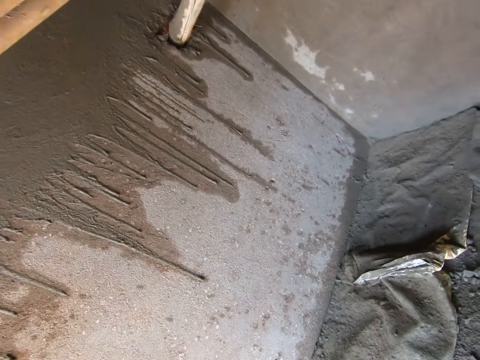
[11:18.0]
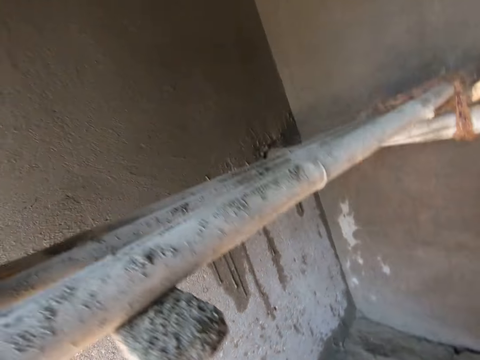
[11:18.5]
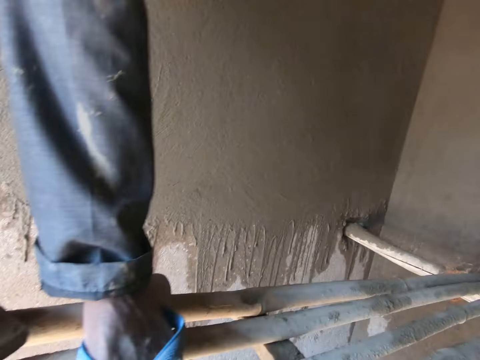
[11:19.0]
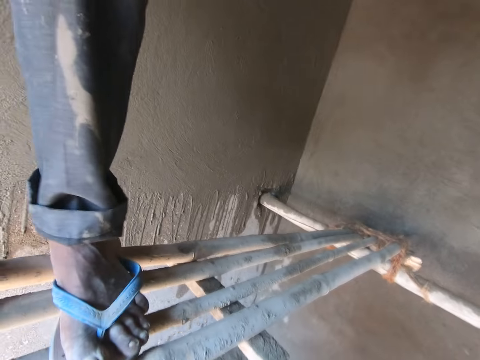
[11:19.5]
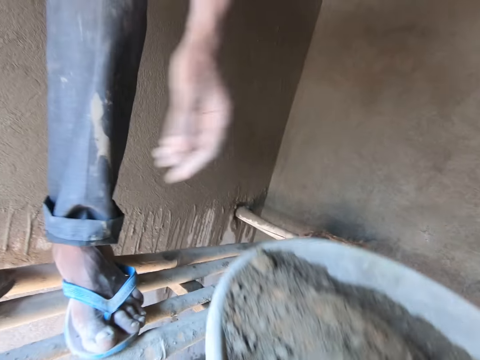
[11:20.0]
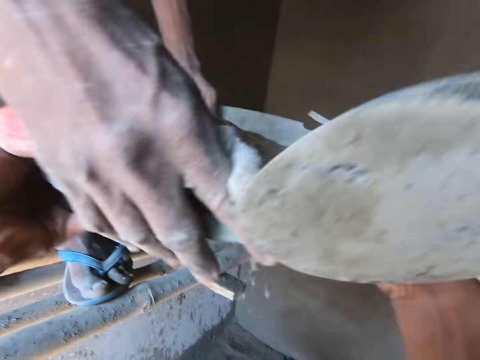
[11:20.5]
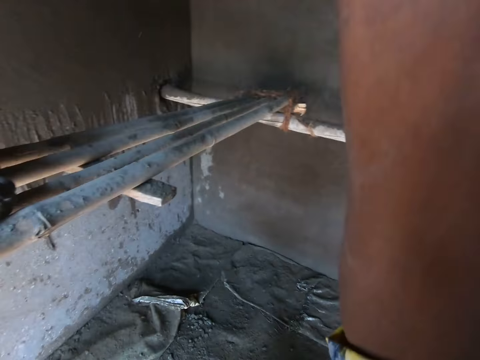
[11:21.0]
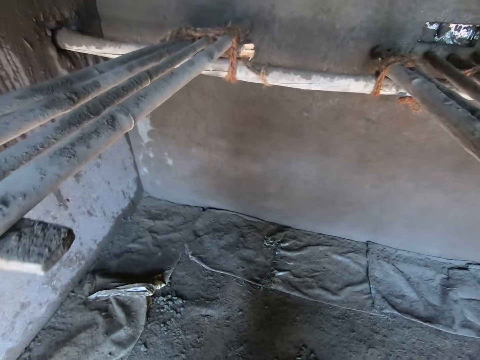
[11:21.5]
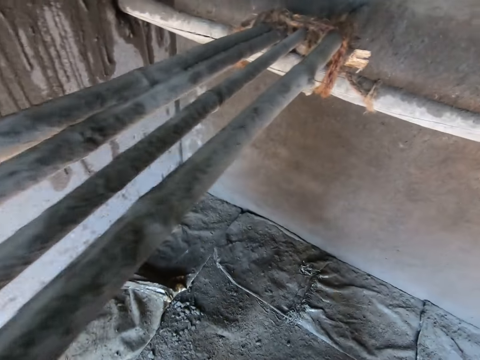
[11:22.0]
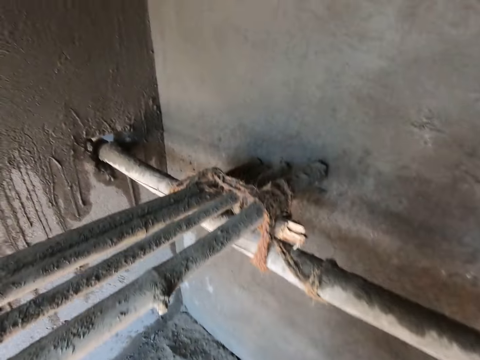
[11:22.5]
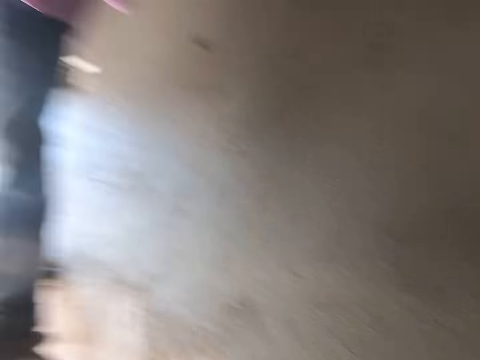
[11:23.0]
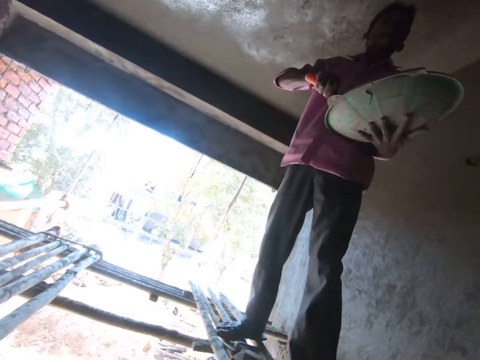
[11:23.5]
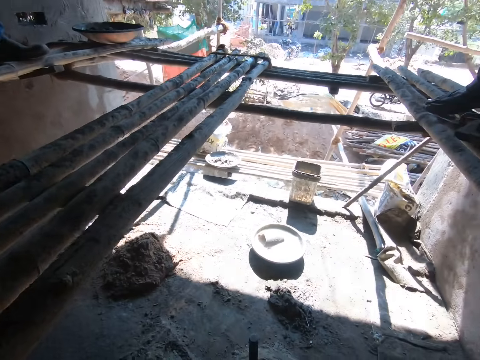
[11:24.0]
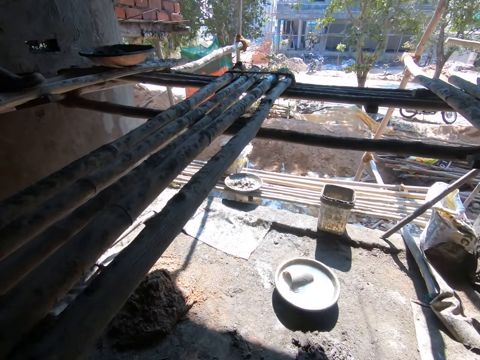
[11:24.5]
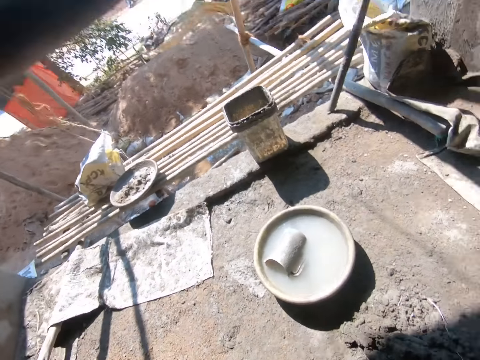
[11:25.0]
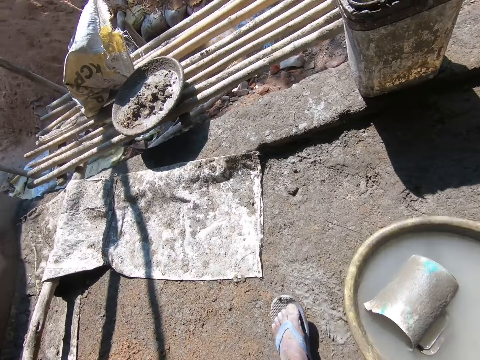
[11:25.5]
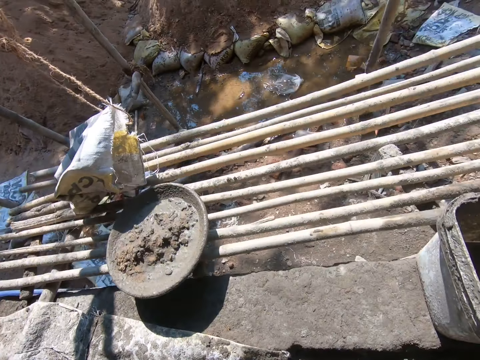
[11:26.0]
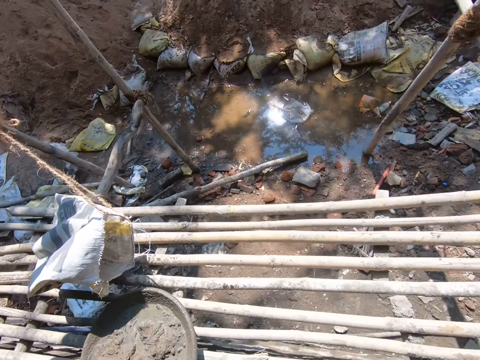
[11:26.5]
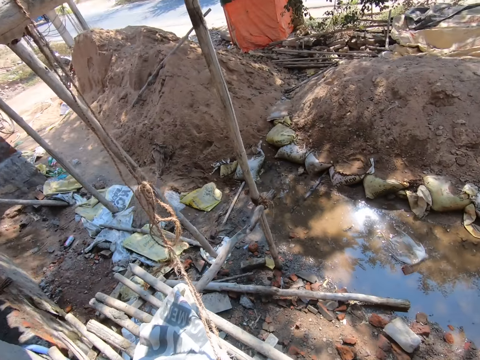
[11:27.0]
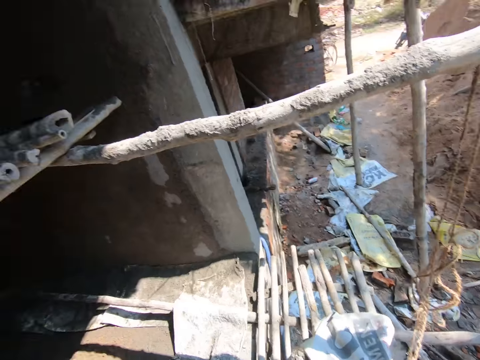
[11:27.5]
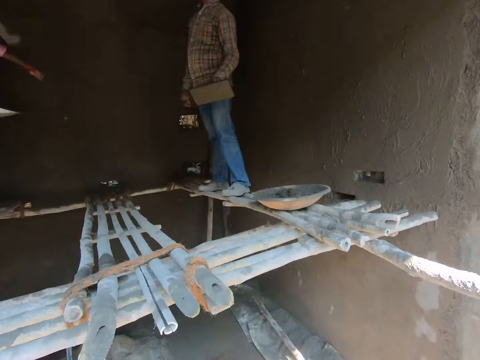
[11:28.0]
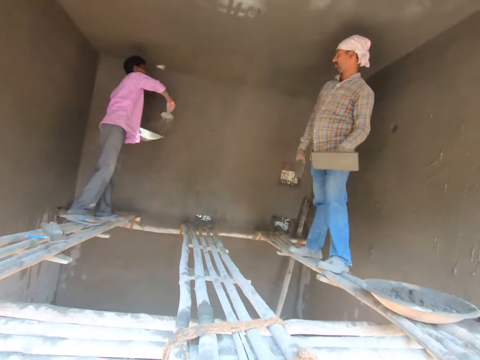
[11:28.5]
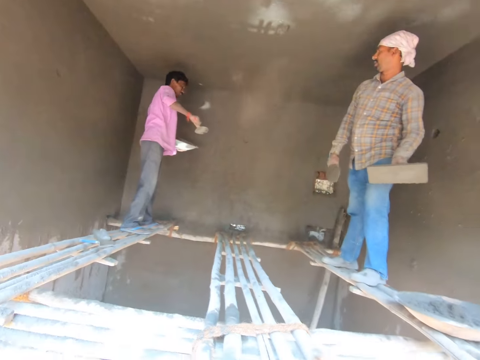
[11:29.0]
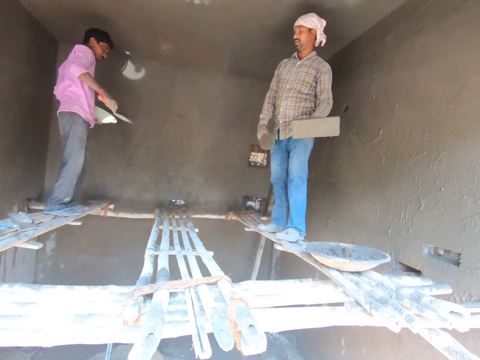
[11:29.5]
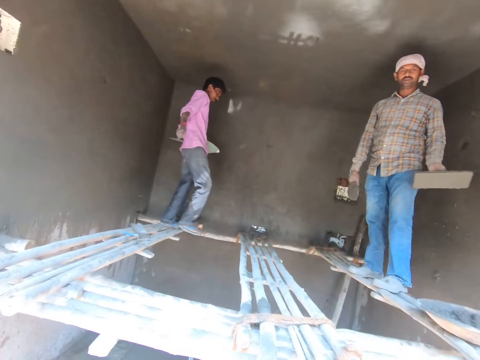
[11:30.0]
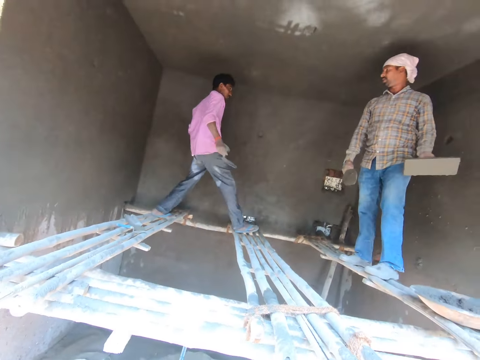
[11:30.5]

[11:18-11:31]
The camera wearer gives a man the basin of mortar. They walk in the construction site.

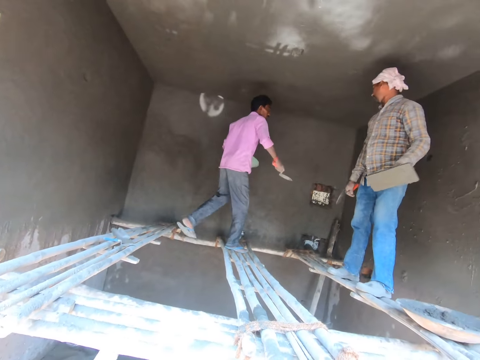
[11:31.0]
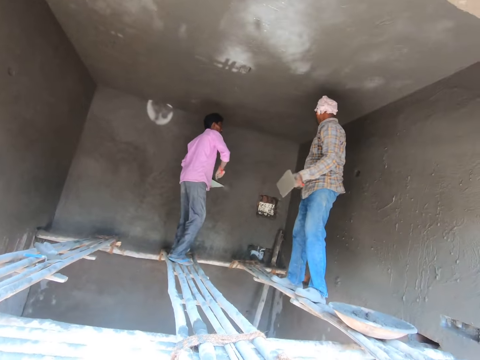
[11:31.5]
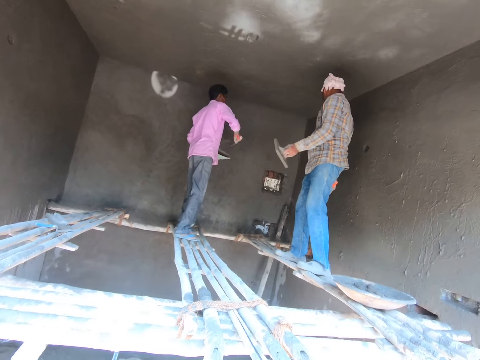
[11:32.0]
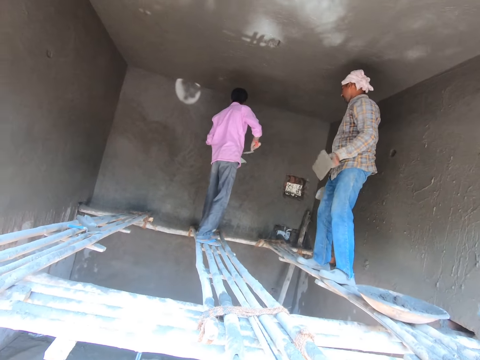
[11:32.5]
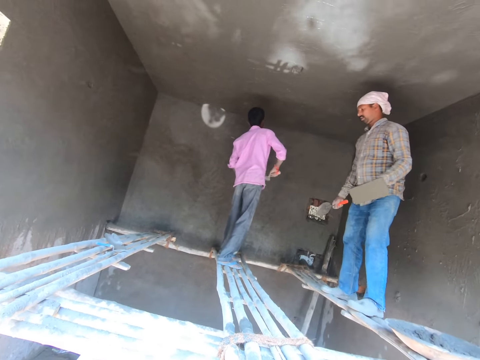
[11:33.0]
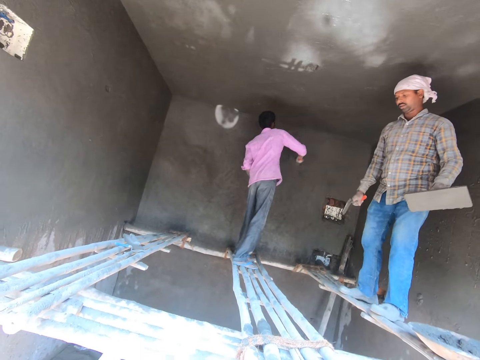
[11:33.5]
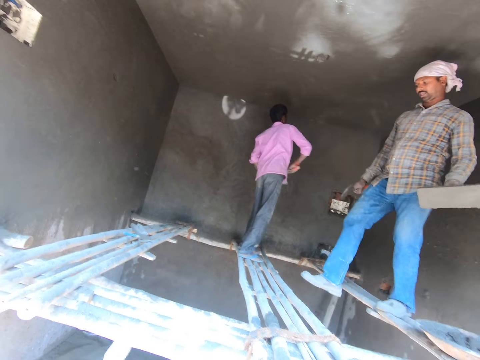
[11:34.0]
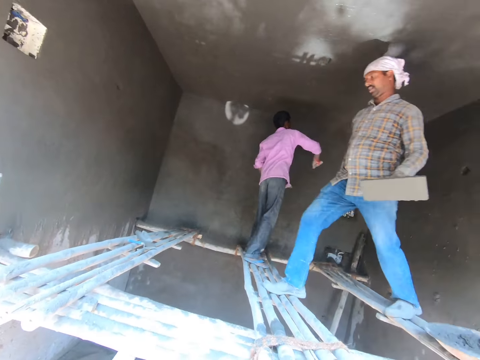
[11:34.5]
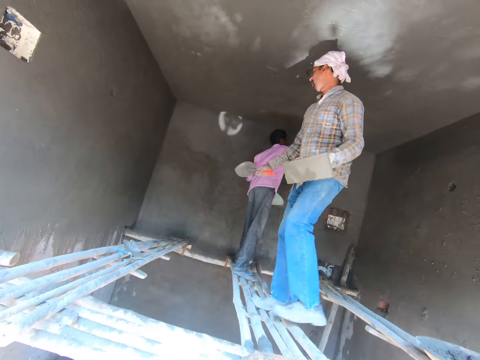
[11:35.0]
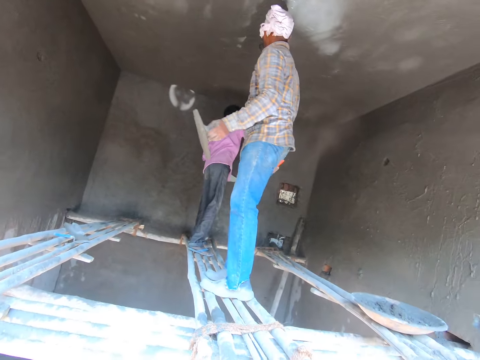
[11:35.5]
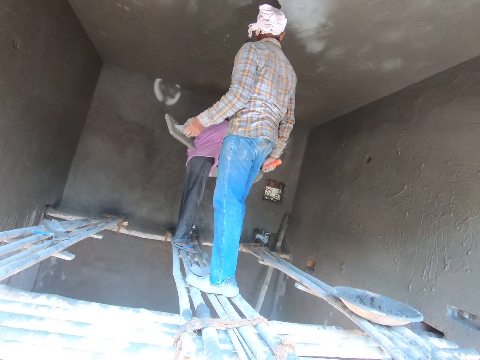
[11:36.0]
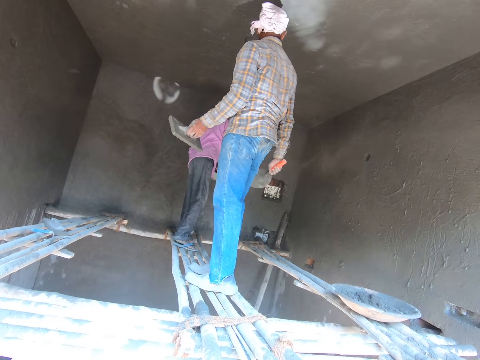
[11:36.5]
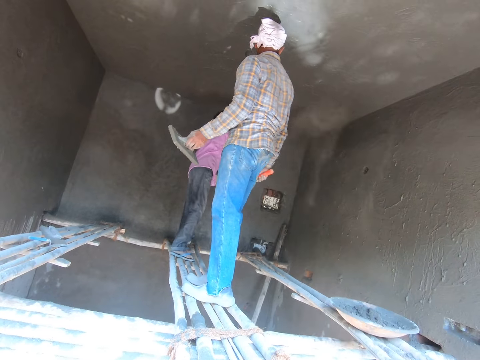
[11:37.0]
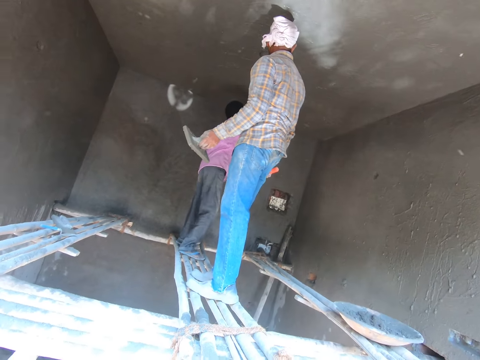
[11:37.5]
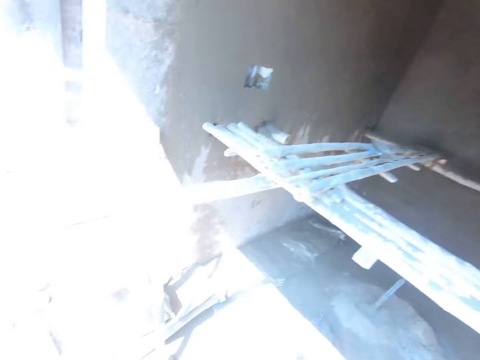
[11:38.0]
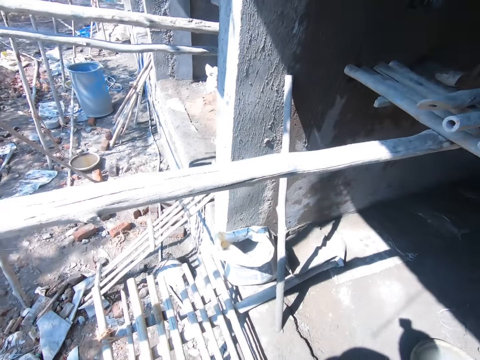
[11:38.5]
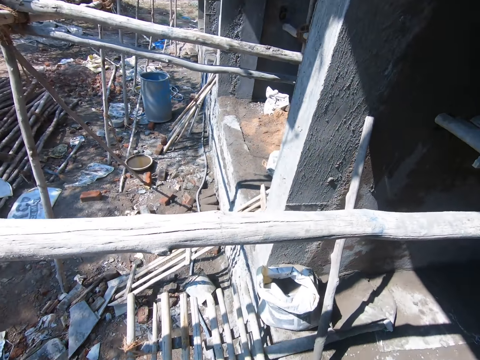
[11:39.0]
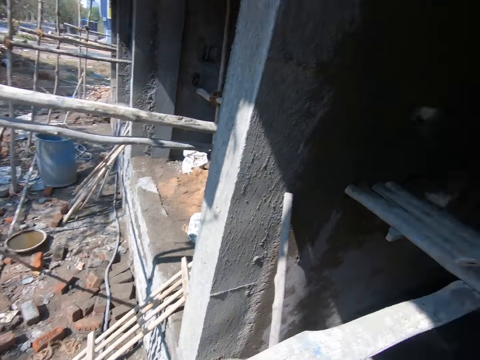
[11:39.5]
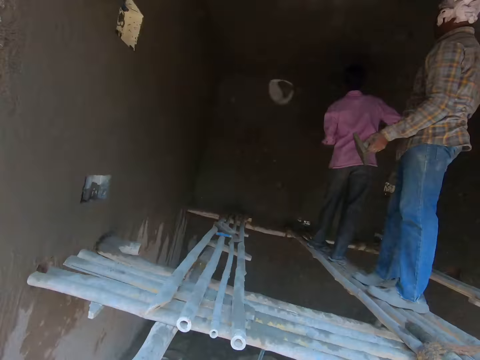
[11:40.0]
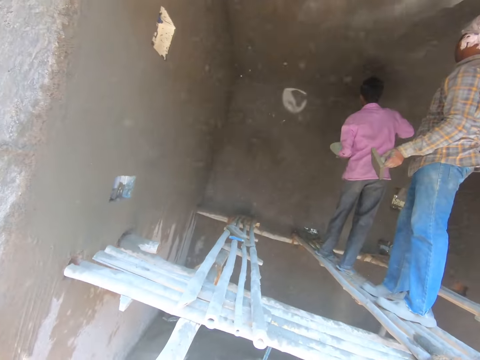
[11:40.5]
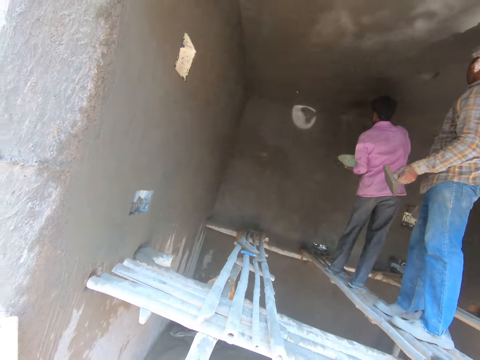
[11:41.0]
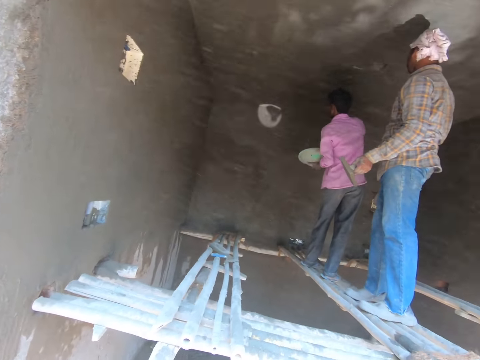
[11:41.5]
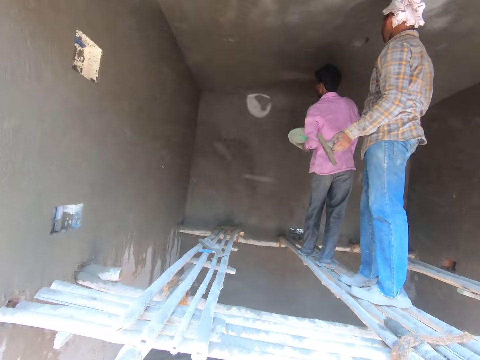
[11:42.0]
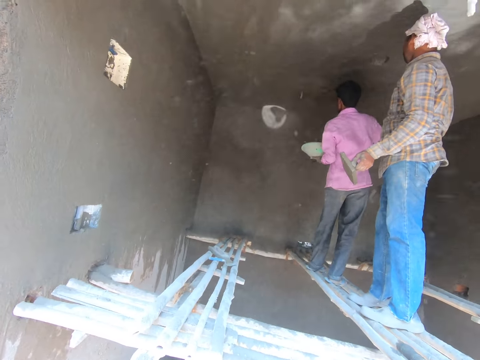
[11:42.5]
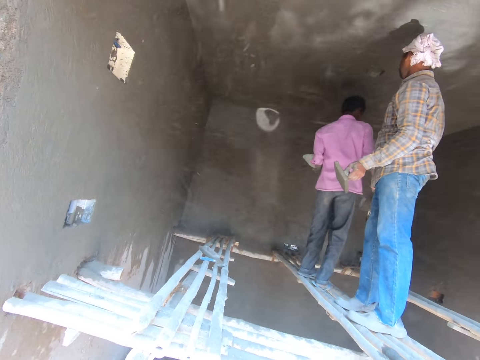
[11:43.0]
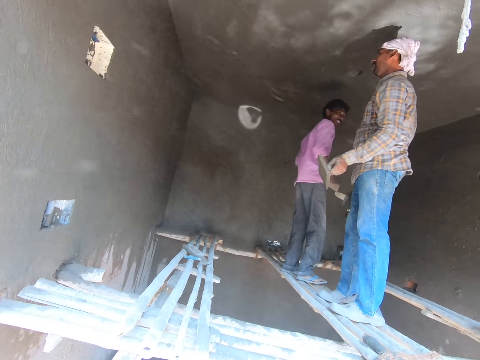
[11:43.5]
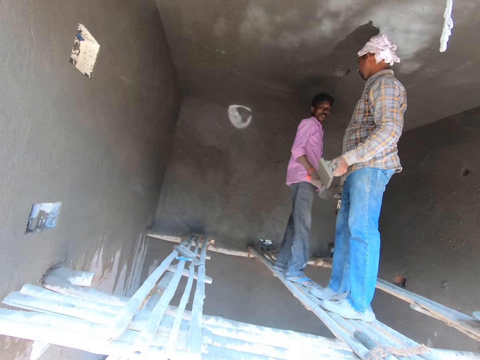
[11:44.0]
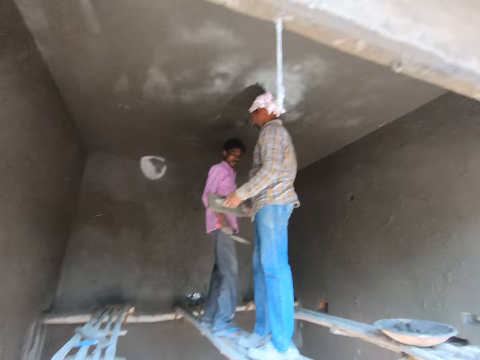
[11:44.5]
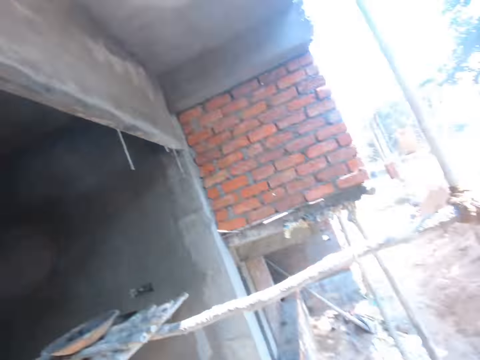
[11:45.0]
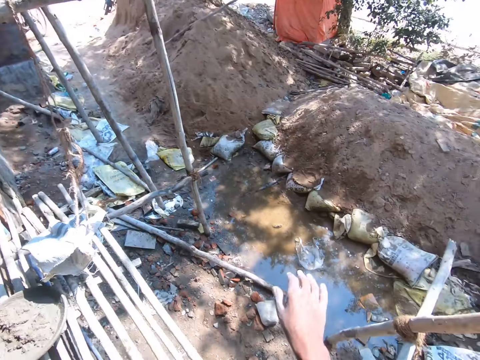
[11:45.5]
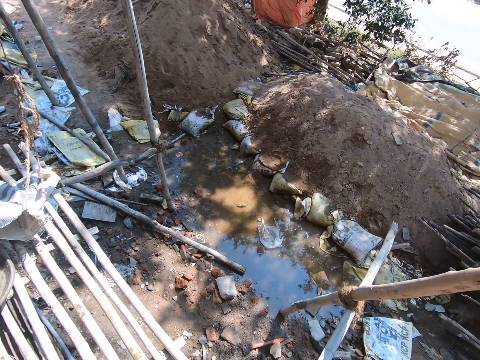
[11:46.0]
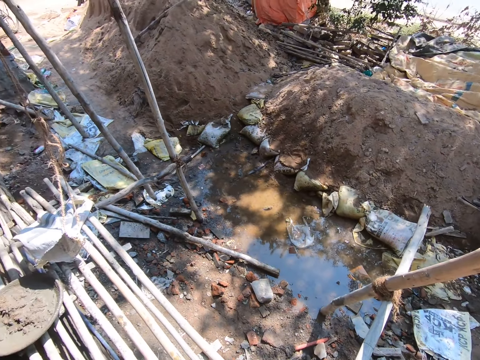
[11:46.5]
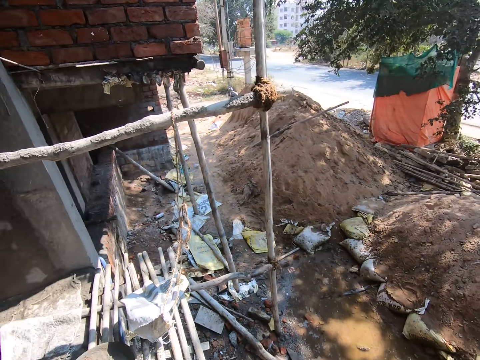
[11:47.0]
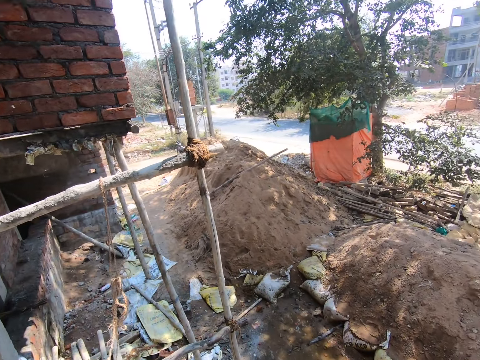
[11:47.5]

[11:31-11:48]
A man pastes the mortar on the wall. The camera wearer looks around. They stare in the construction site. They swing the hand.
